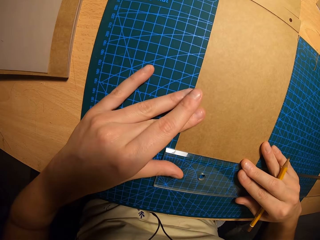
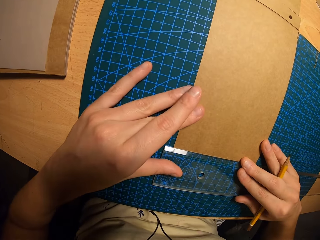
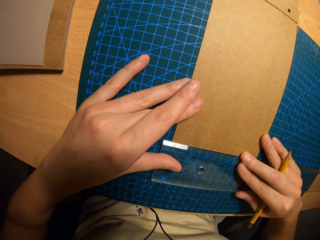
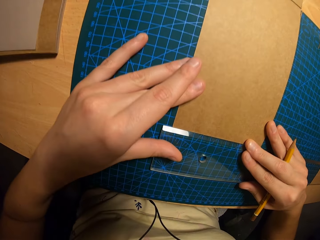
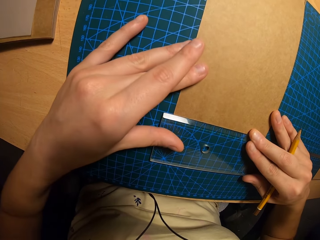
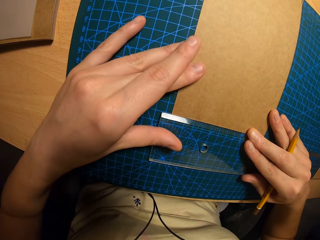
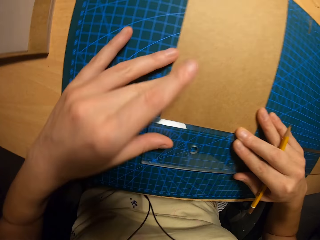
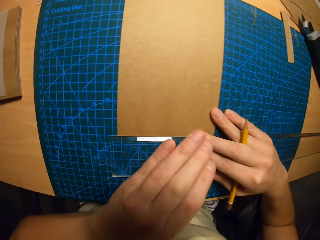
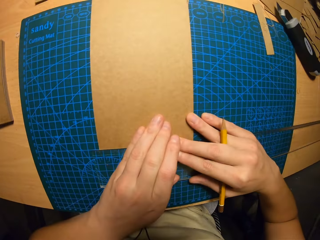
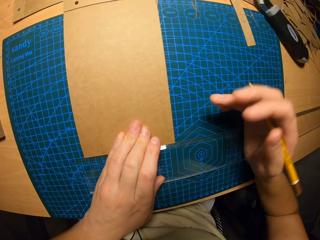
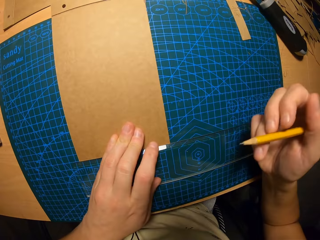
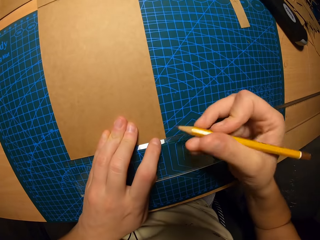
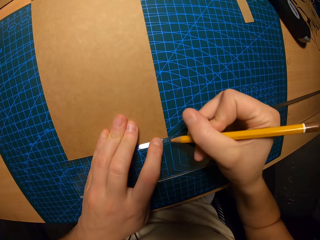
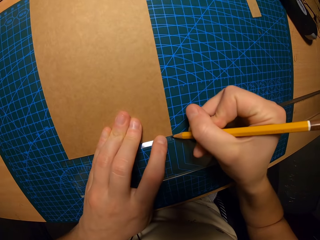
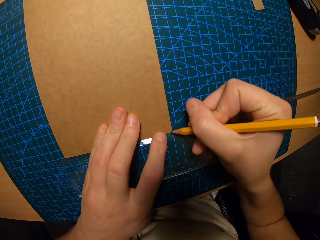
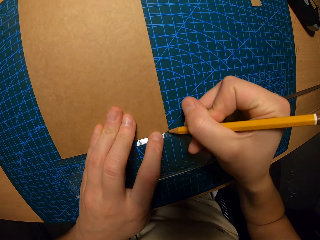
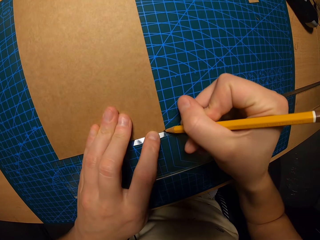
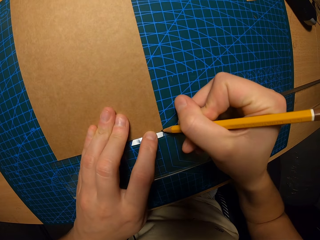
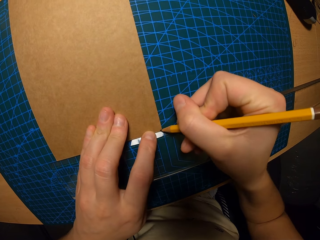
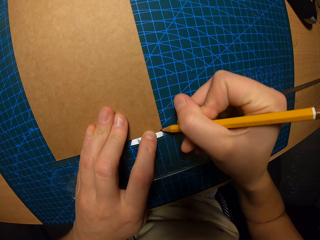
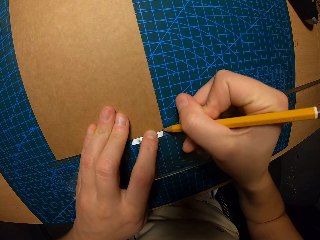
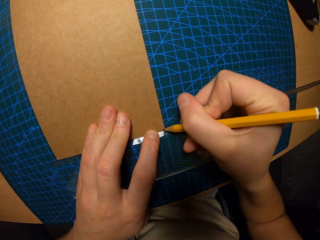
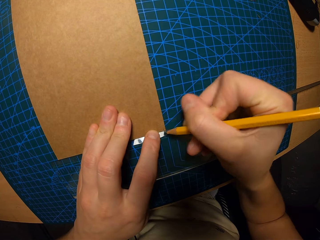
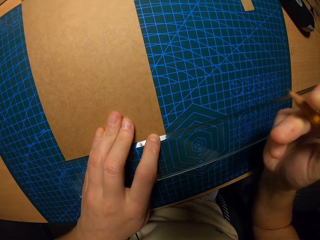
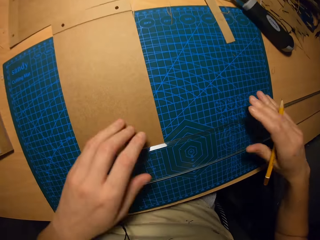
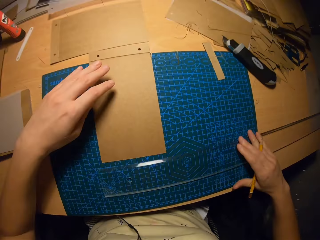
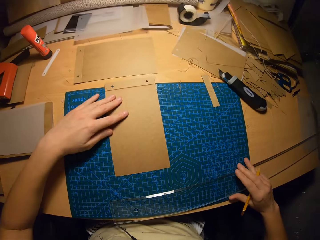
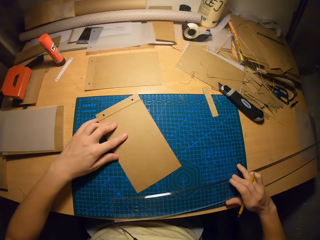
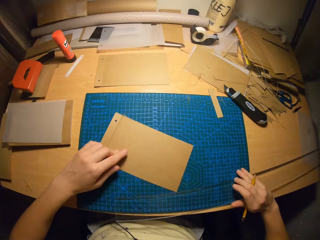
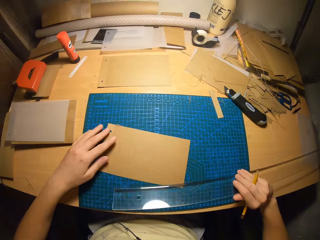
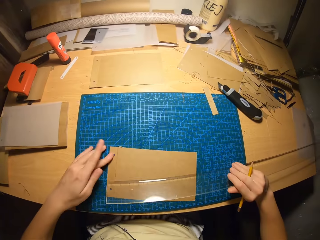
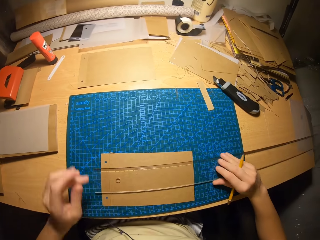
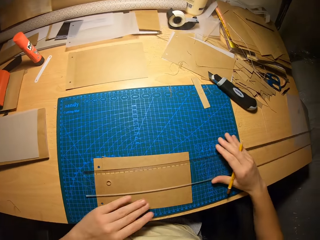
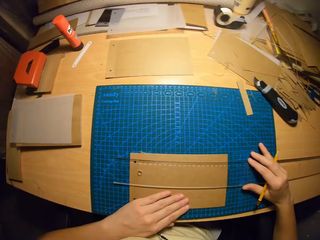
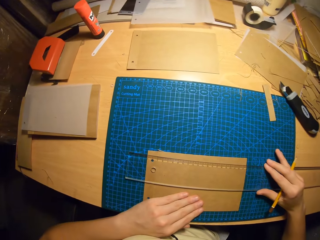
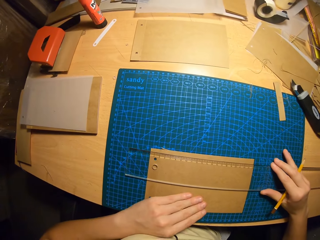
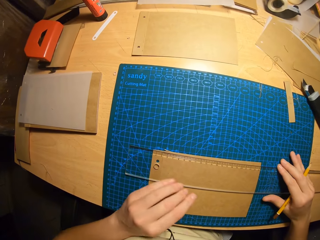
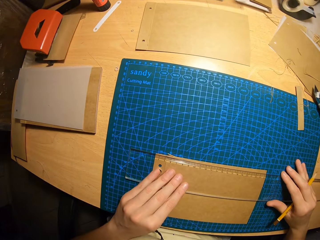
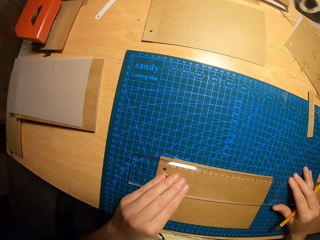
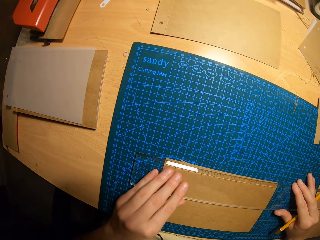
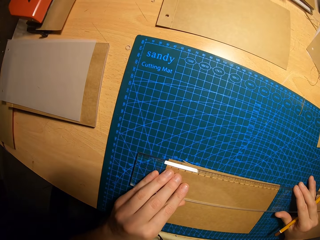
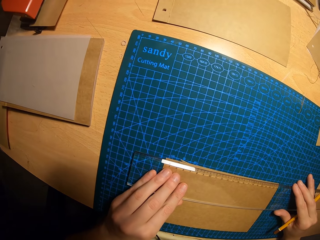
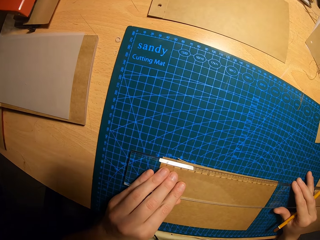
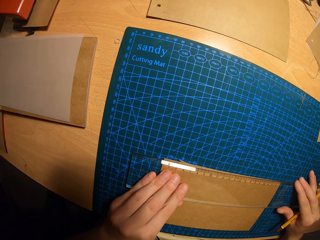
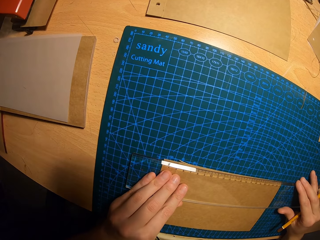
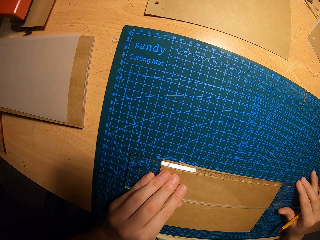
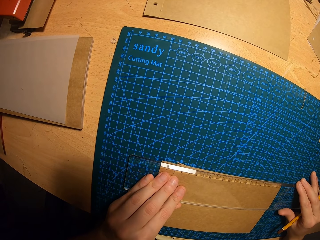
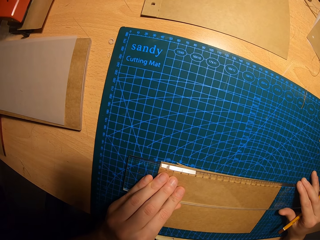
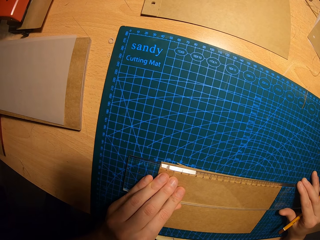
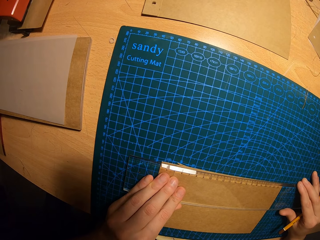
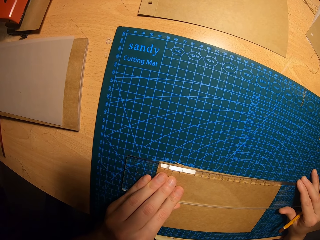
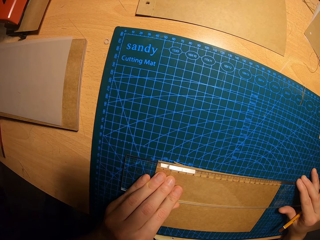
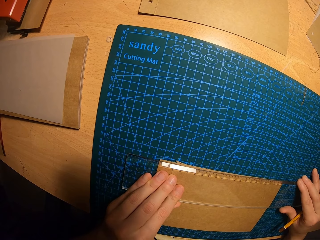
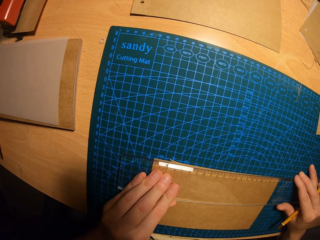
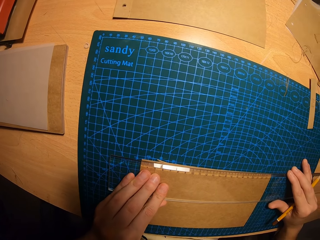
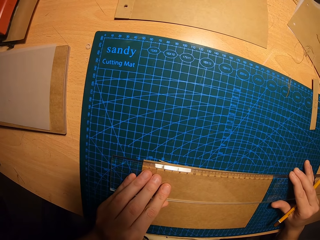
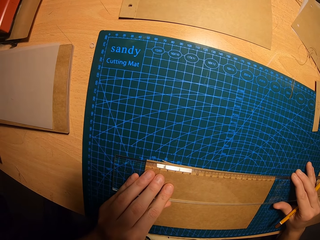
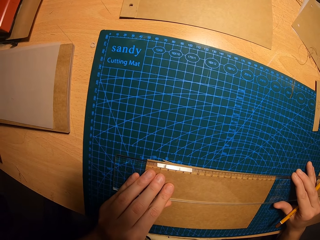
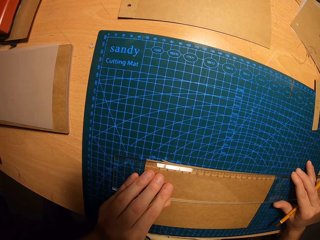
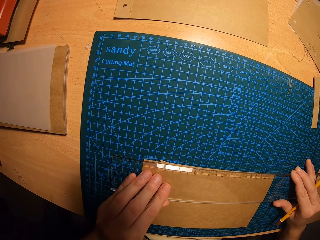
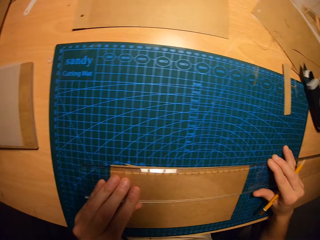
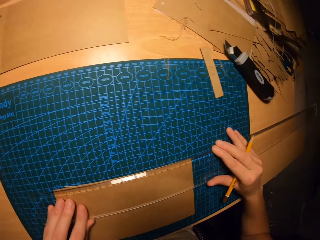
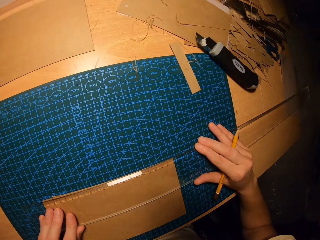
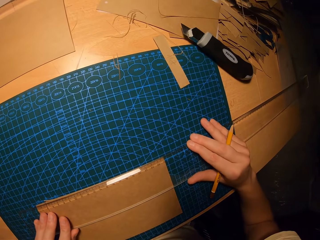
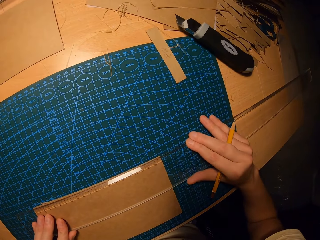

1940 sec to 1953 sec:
The camera wearer puts a mark on the manila paper on the table. She turns the manila paper on the table. She puts the ruler on the manila paper on the table. She holds the ruler on the manila paper with her hands.

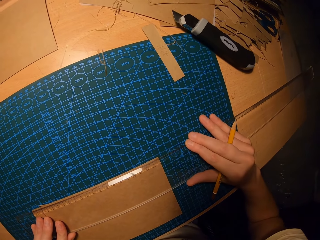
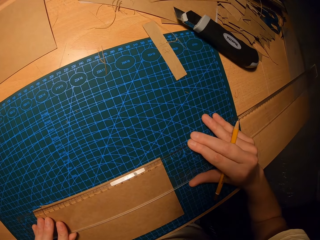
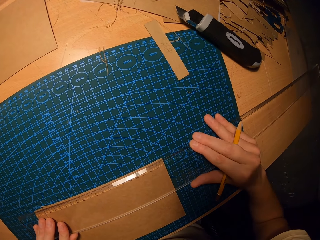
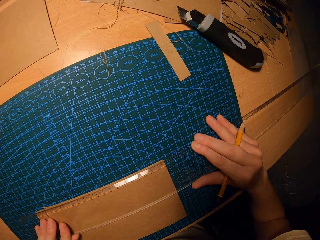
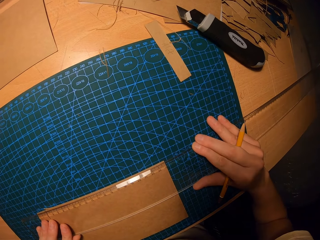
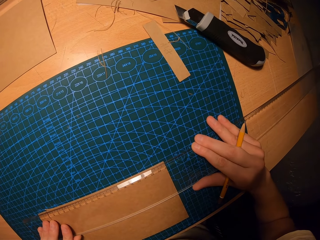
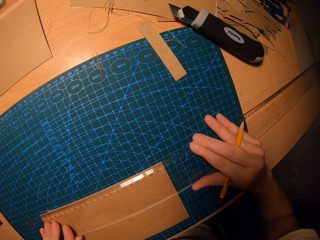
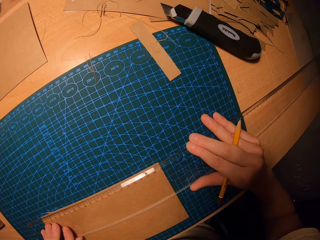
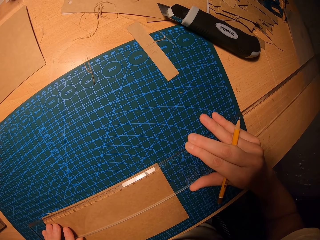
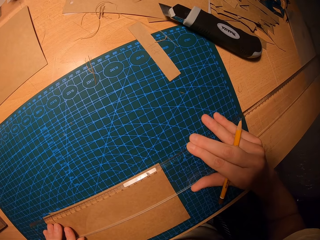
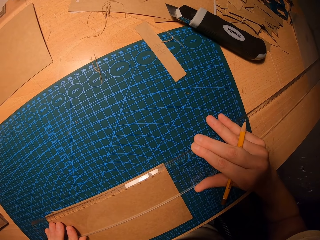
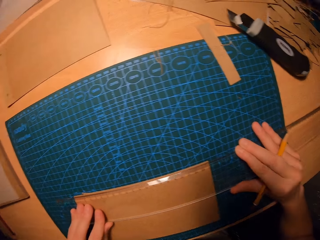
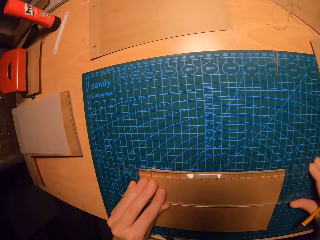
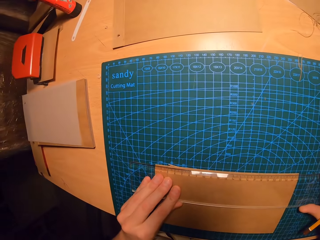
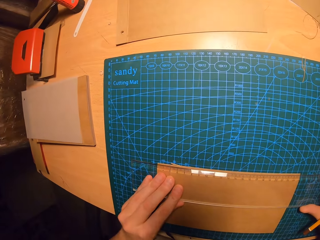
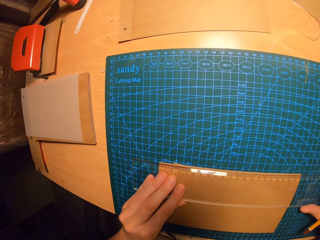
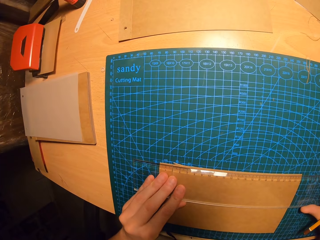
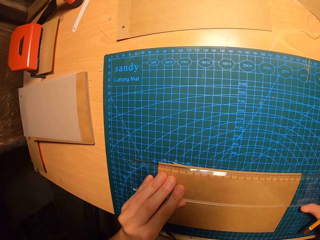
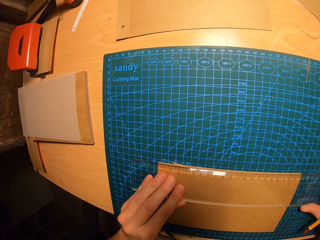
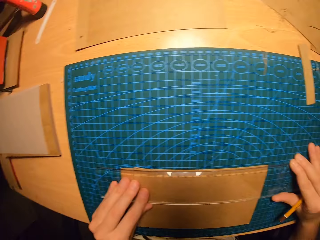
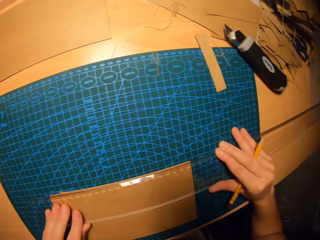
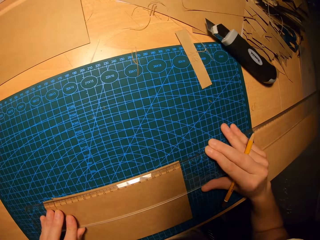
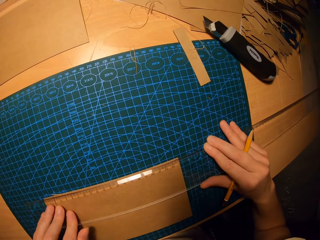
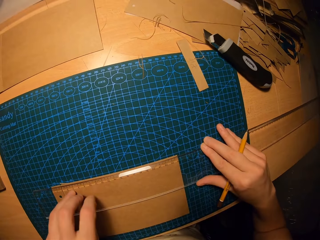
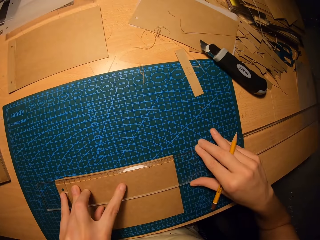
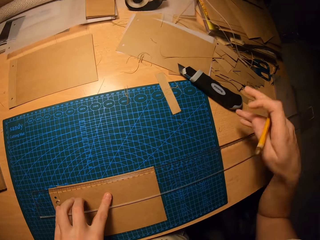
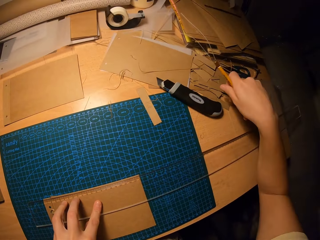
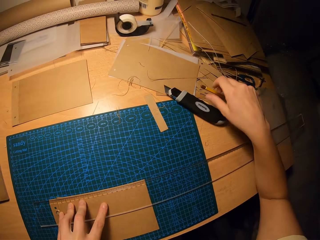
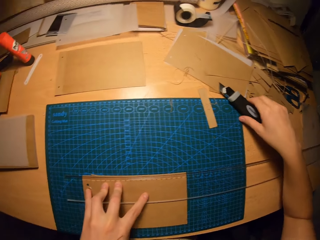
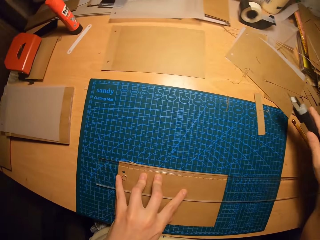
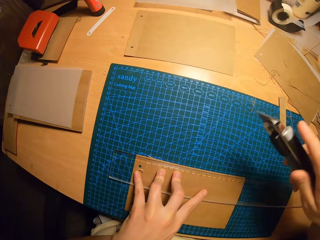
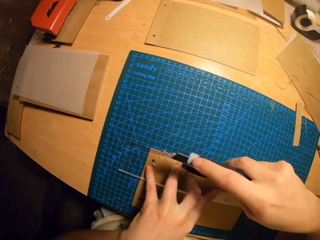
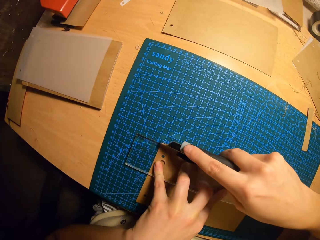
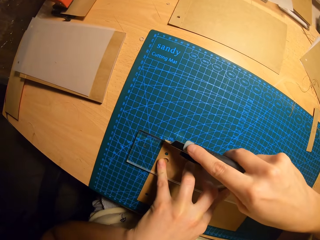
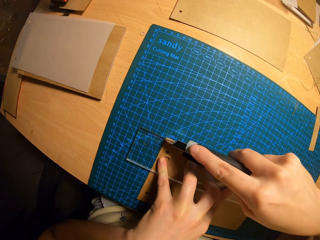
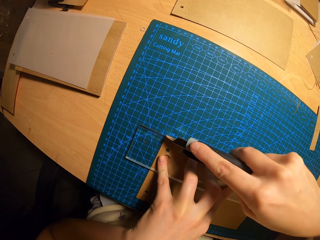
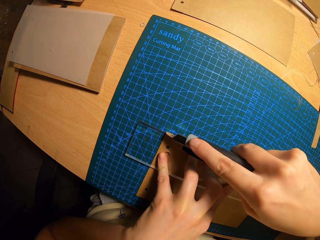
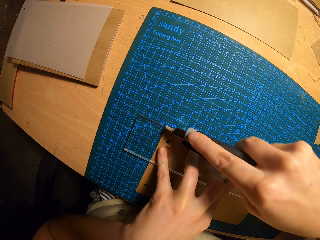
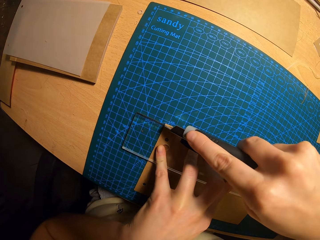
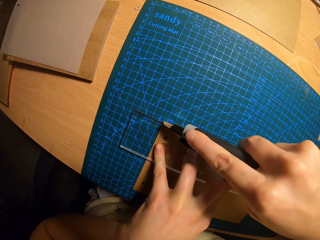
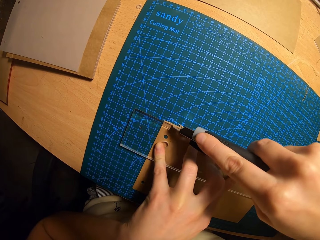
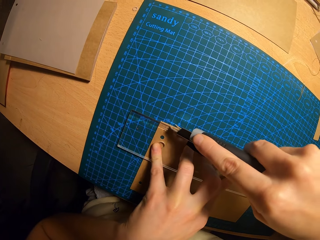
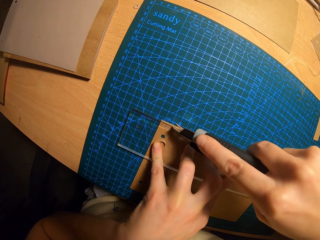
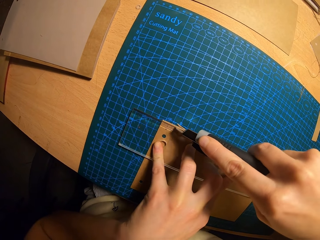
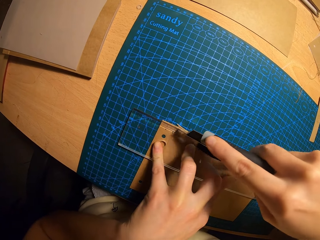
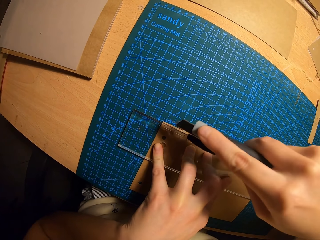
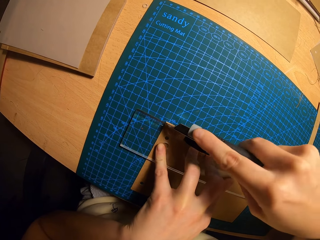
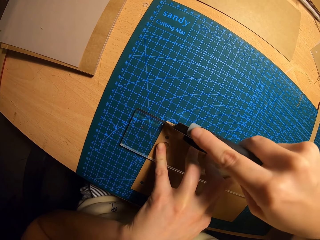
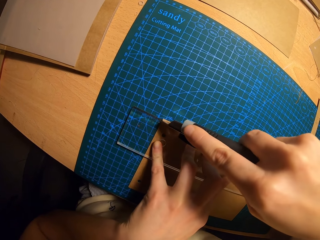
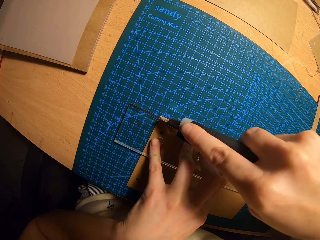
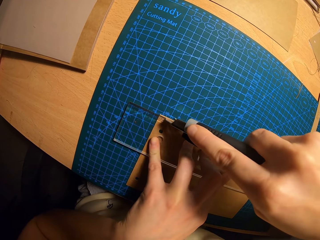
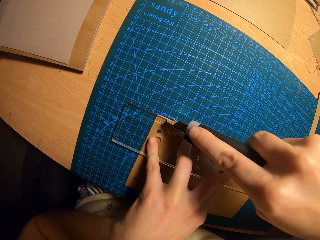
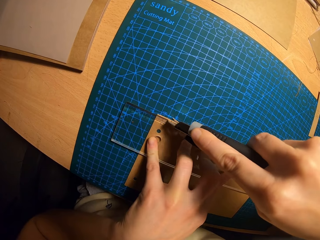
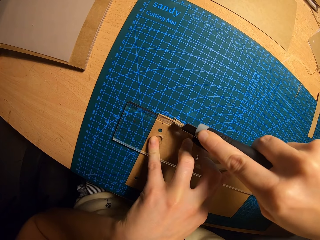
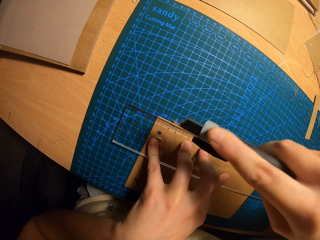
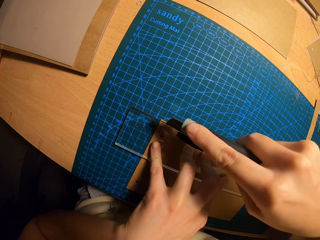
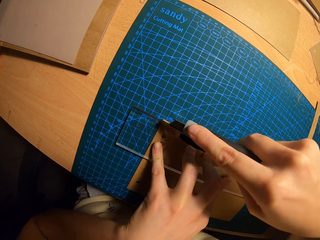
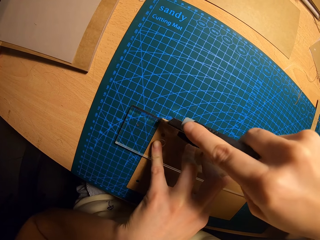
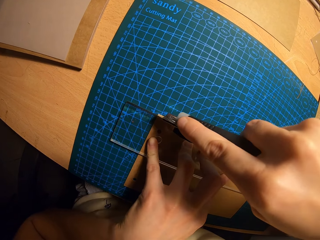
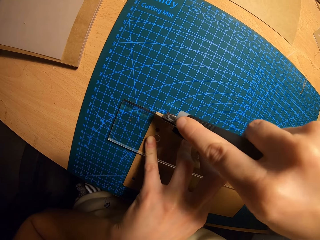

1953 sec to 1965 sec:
The camera wearer drops the pencil in her right hand on the table. She picks up the cutter from the table with her right hand. She cuts the edge of the spiral book cover with the cutter in her right hand.
